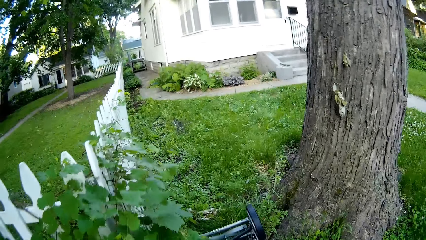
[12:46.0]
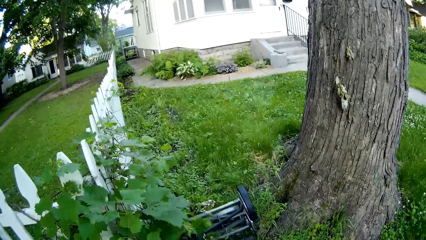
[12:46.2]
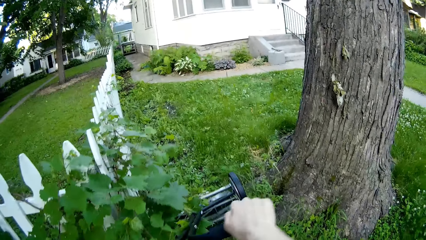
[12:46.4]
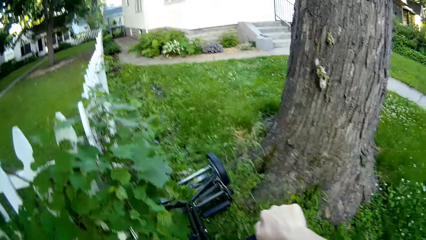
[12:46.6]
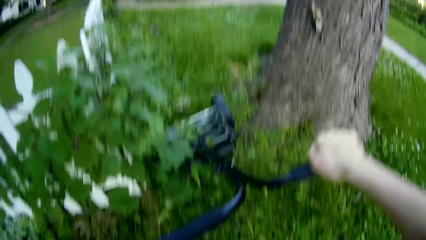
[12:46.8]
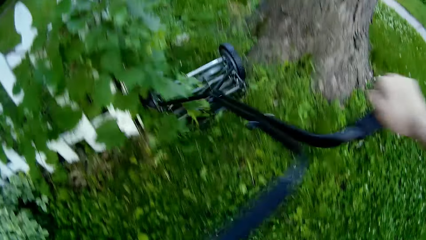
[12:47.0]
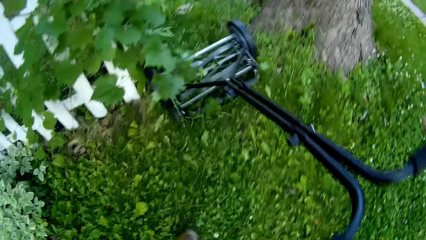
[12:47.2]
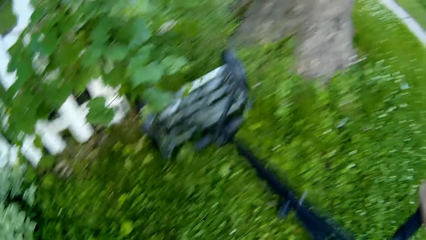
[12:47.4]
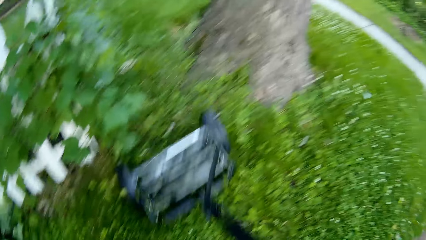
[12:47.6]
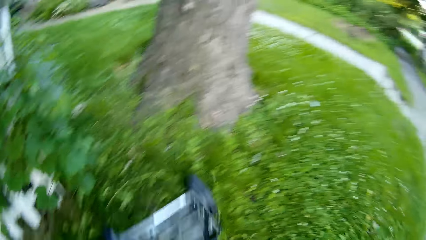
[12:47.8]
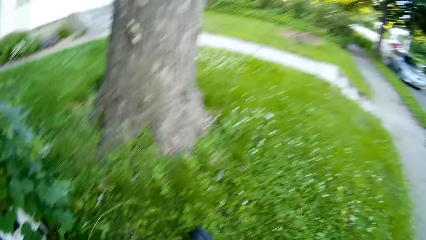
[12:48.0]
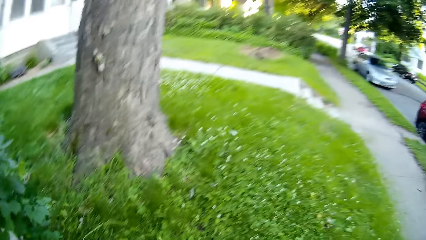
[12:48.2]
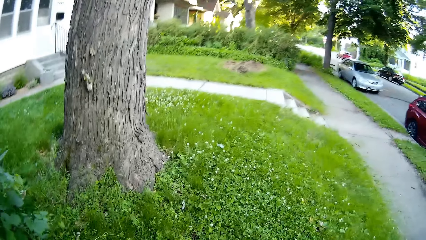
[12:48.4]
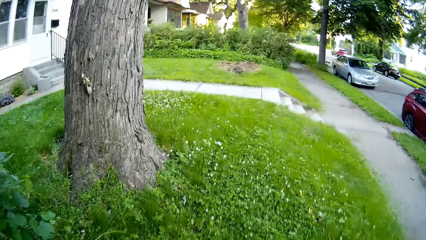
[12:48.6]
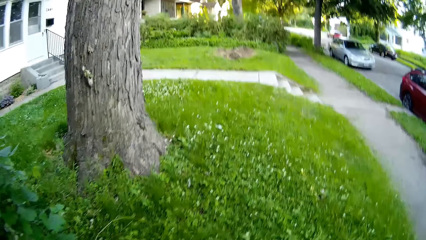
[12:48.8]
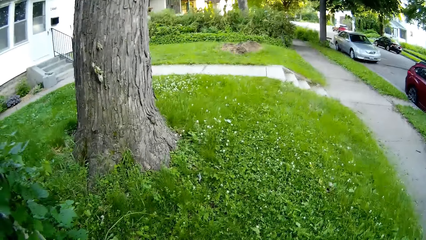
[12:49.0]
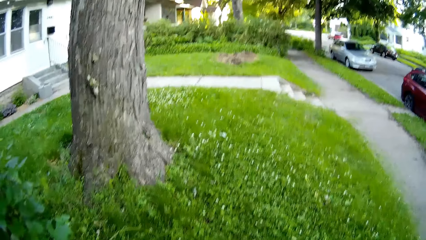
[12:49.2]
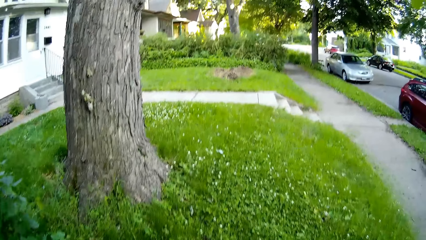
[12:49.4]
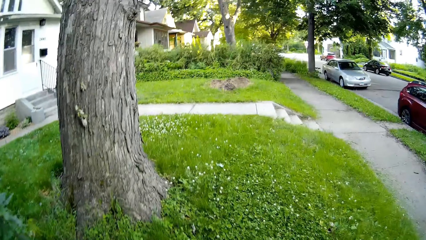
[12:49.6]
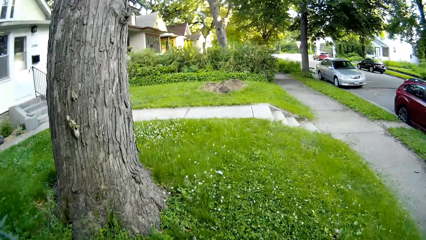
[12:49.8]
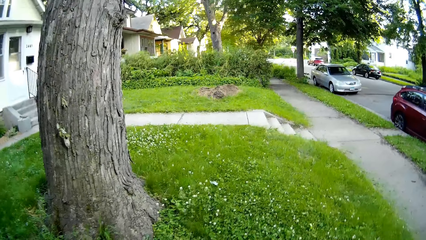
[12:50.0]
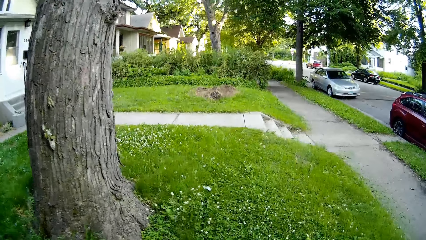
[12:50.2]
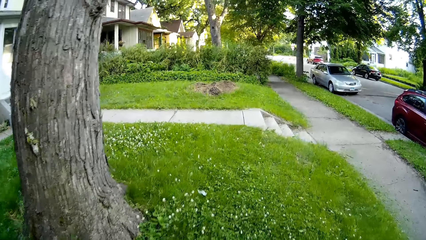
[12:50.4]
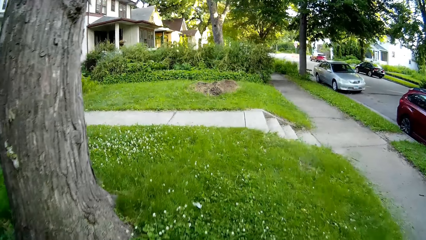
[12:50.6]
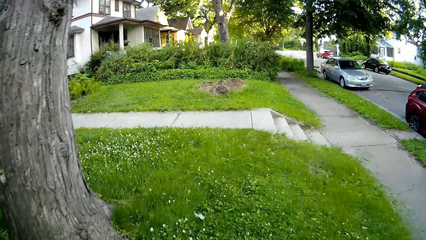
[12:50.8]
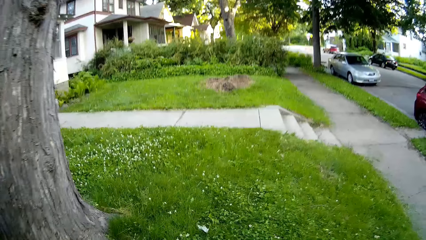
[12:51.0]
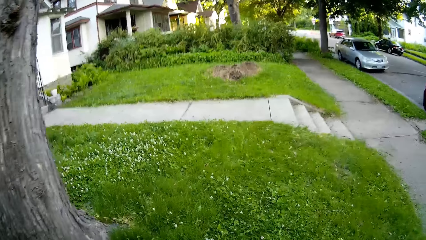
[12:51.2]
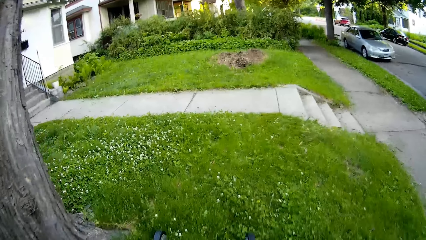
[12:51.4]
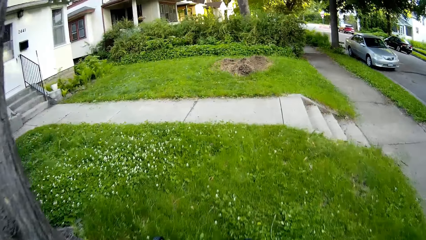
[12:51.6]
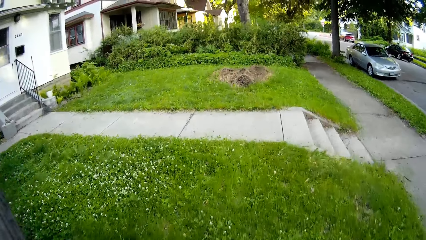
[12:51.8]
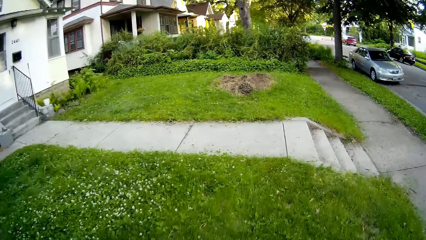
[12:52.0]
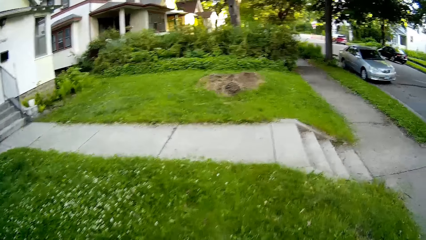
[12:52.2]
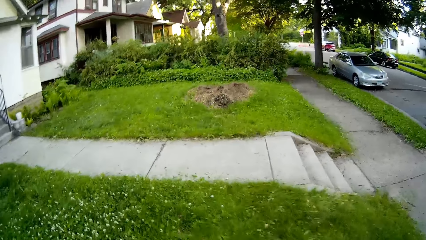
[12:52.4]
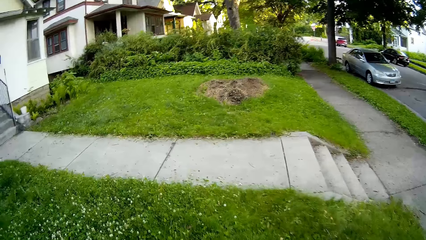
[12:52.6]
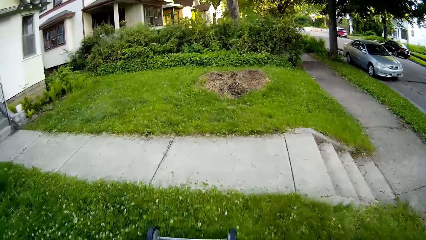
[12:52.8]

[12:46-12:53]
The camera wearer moves the lawn mower on the lawn with his right hand.

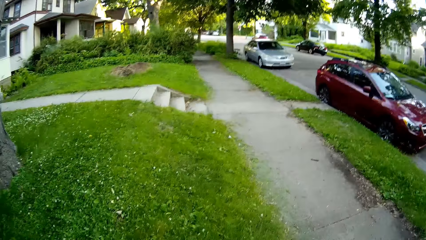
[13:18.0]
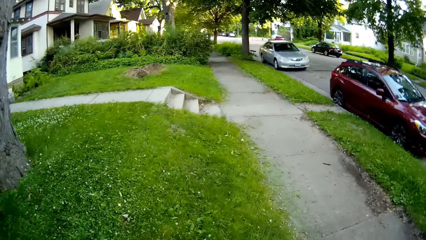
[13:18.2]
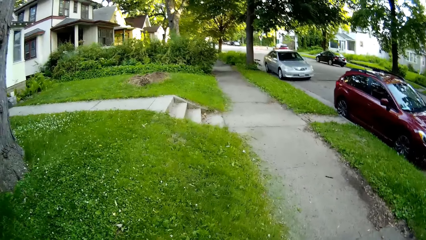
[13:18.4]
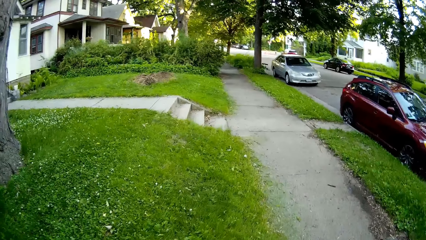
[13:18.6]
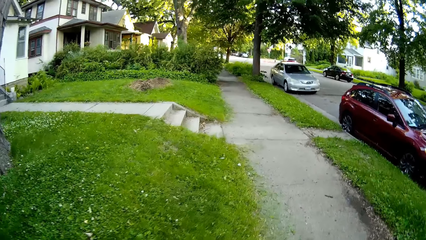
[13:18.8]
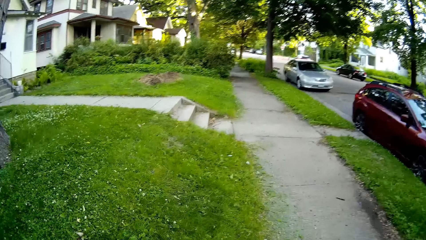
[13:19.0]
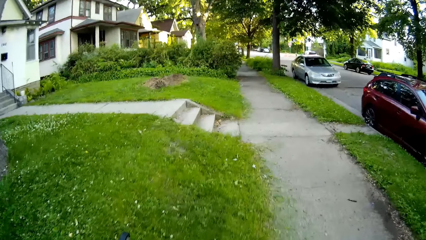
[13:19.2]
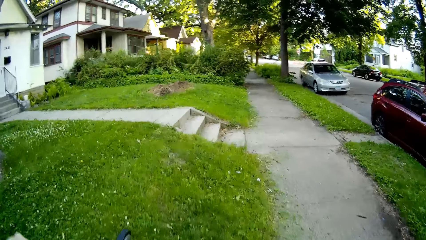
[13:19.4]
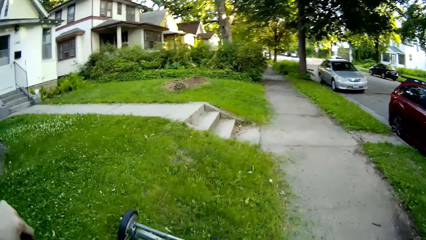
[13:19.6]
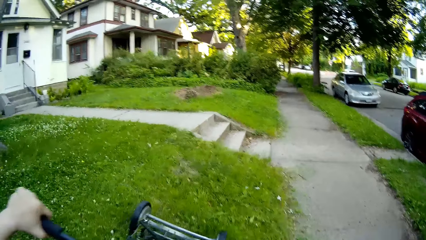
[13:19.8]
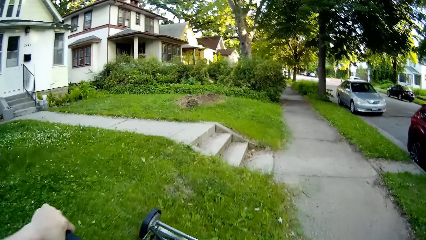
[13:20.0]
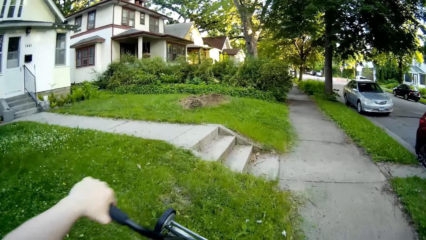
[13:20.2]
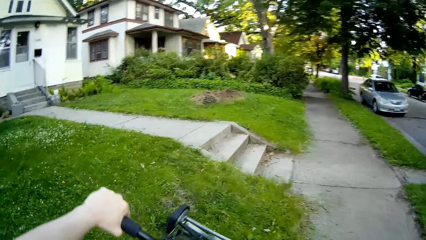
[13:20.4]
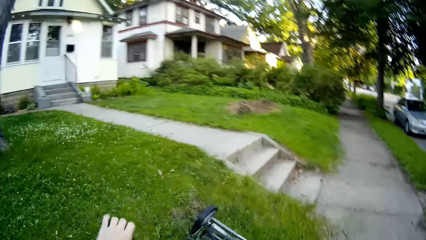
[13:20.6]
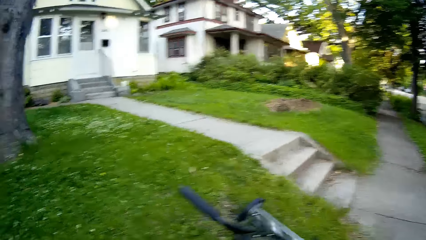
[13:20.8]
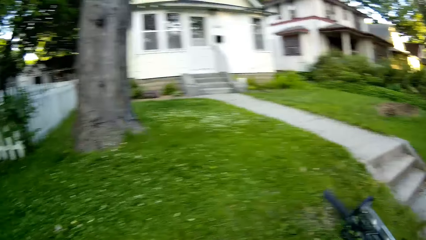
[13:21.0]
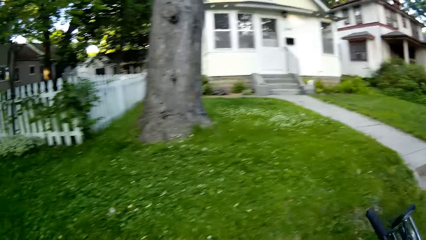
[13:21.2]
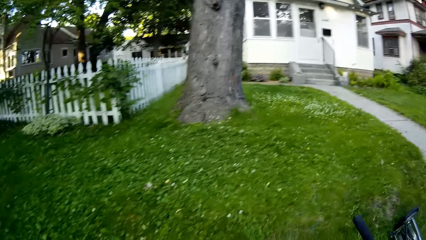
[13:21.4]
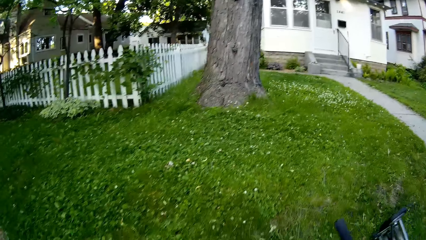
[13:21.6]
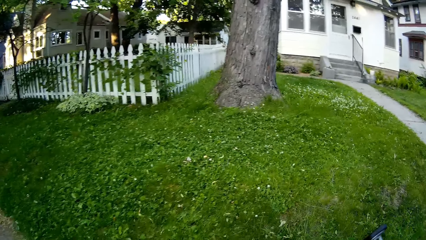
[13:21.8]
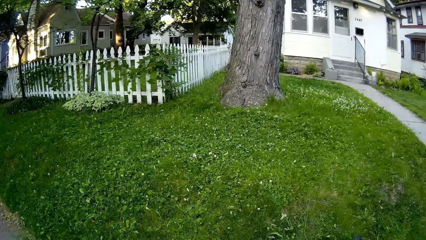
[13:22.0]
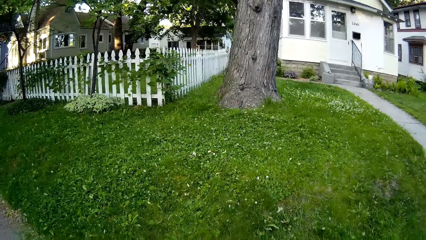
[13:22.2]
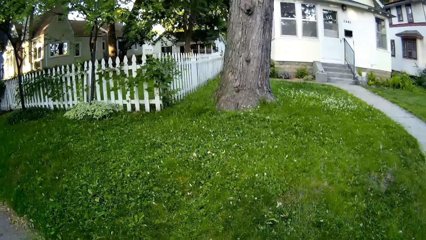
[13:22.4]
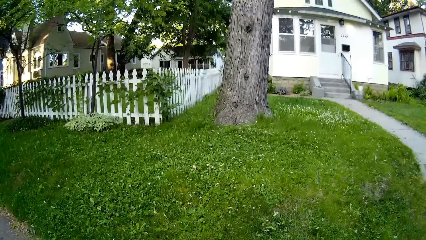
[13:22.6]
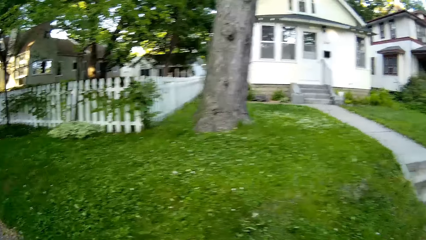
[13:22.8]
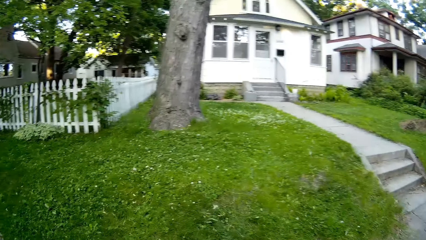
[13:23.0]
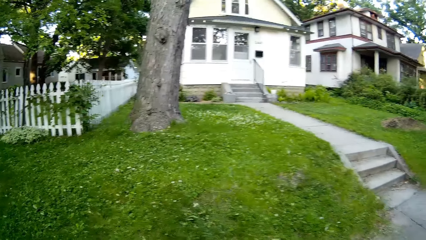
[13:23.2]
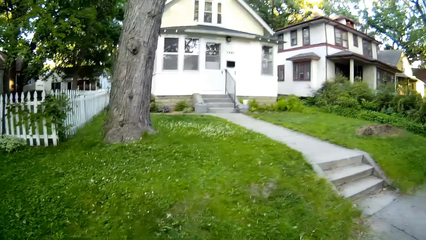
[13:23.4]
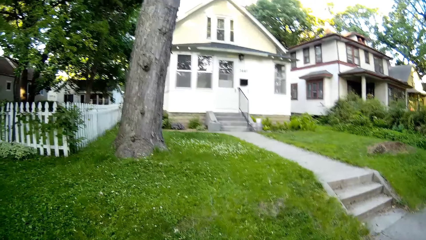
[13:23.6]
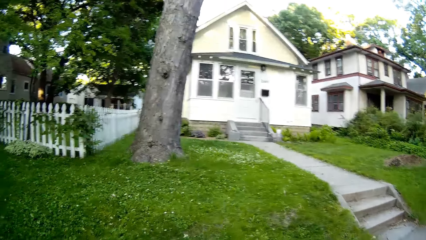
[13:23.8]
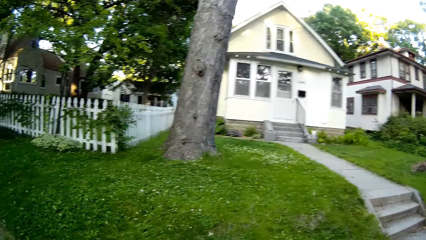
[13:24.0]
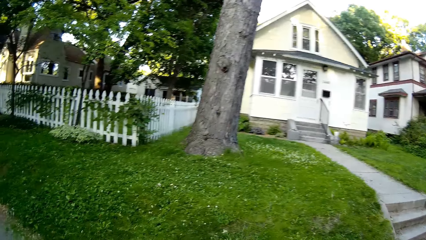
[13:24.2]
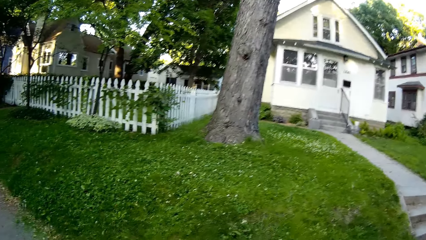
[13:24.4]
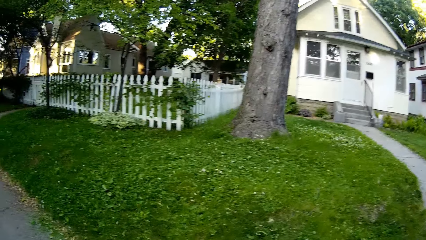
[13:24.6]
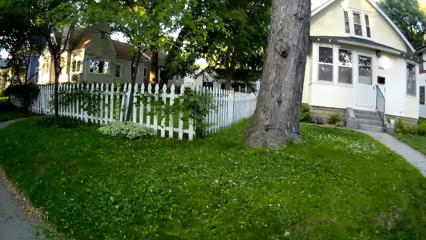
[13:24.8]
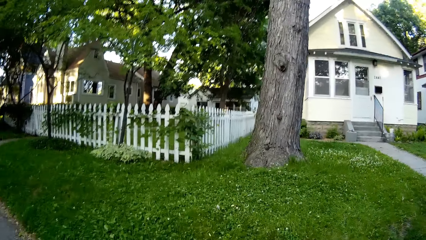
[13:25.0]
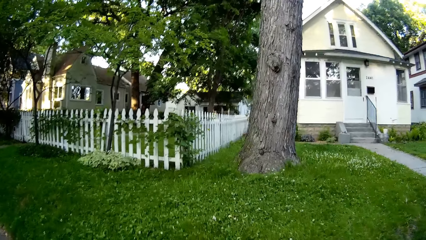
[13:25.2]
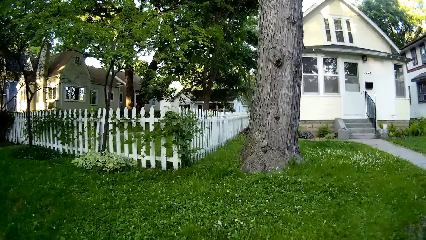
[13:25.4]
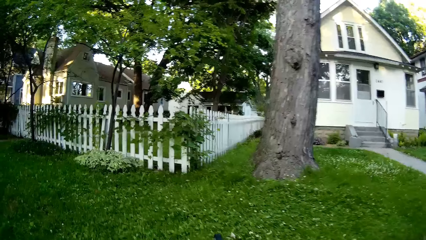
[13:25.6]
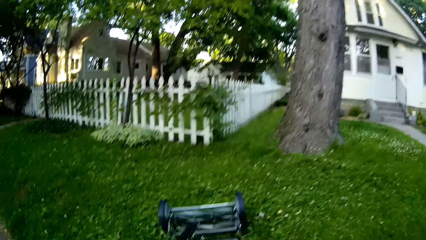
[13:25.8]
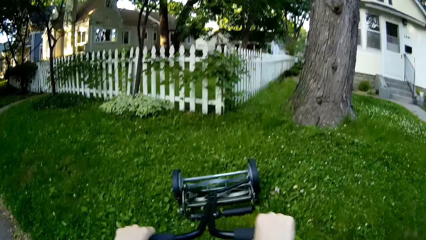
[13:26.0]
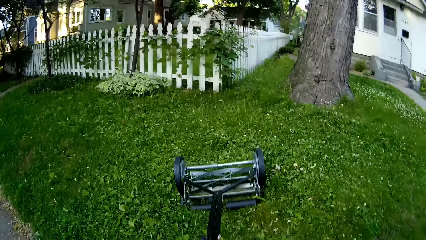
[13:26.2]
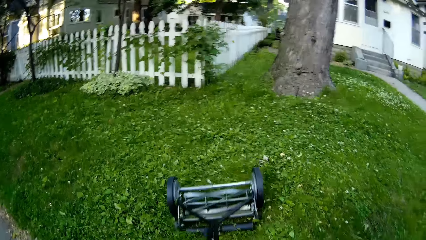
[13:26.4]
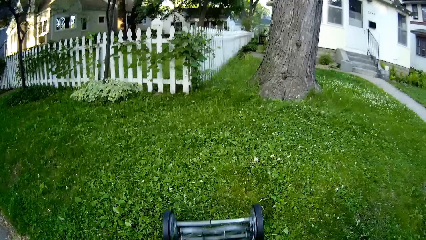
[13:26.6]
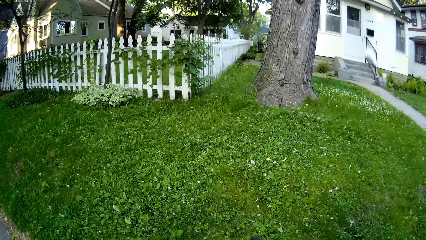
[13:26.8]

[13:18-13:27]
The camera wearer moves the lawn mower to the lawn with both hands. He moves the lawn mower on the lawn with his right hand. He moves the lawn mower to the lawn with both hands.
